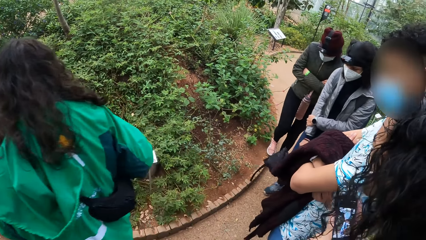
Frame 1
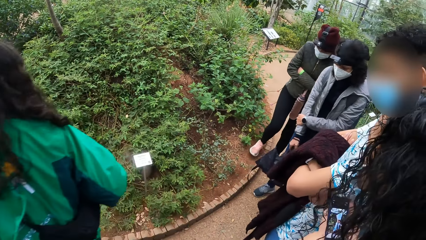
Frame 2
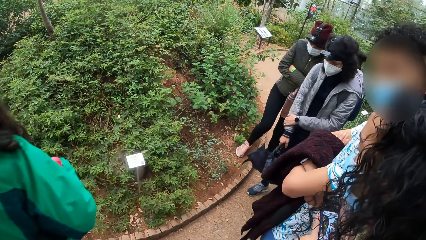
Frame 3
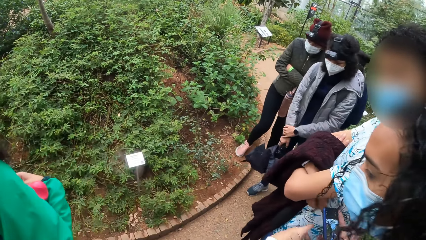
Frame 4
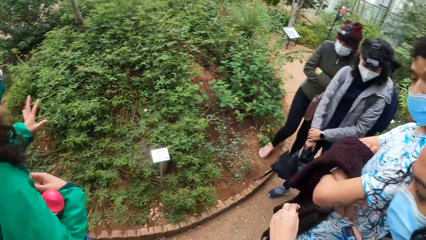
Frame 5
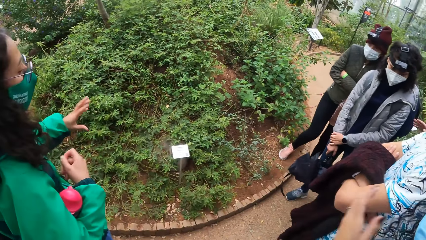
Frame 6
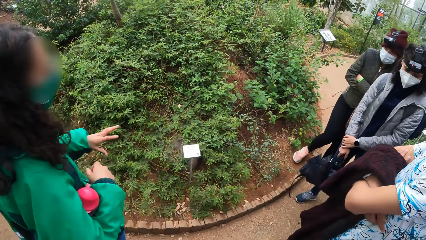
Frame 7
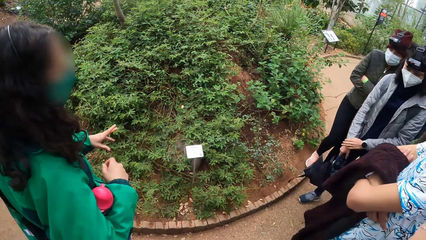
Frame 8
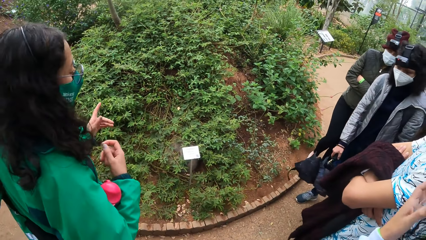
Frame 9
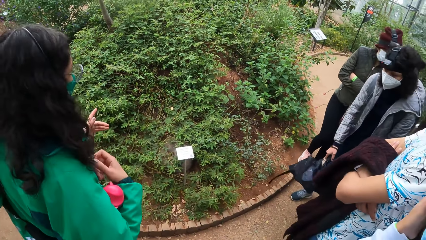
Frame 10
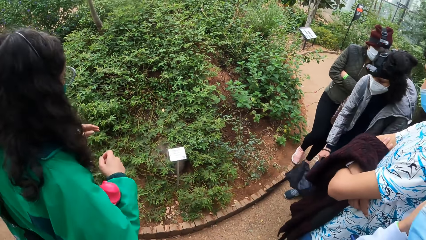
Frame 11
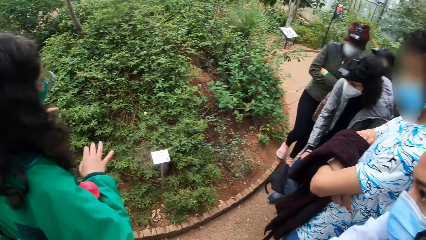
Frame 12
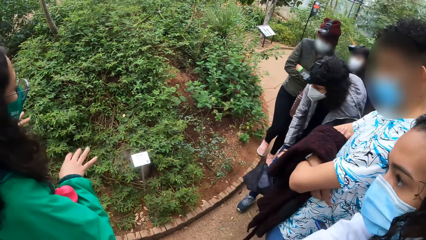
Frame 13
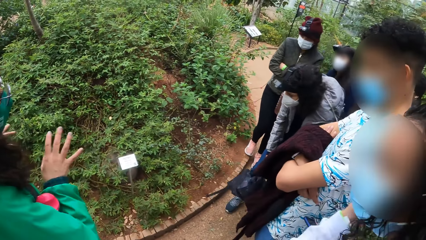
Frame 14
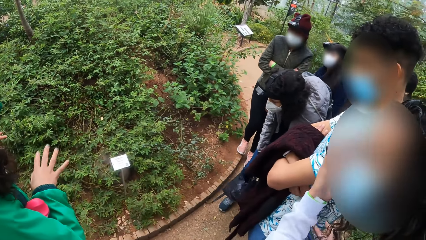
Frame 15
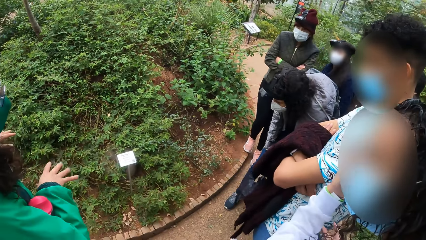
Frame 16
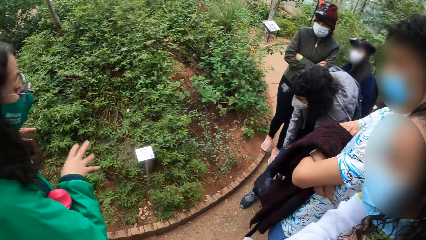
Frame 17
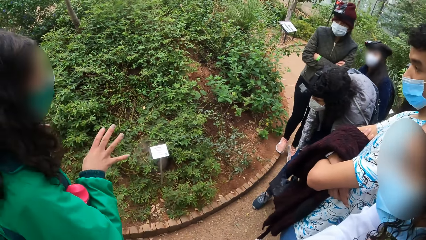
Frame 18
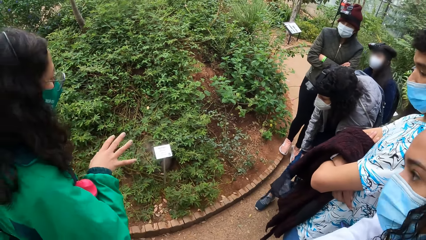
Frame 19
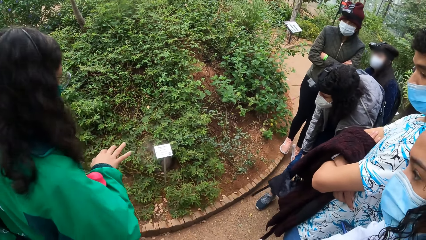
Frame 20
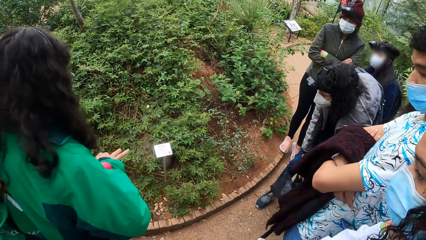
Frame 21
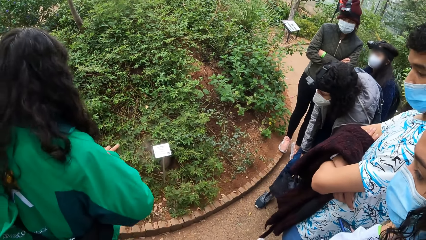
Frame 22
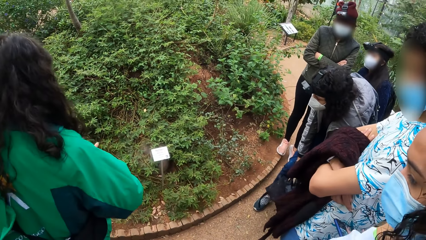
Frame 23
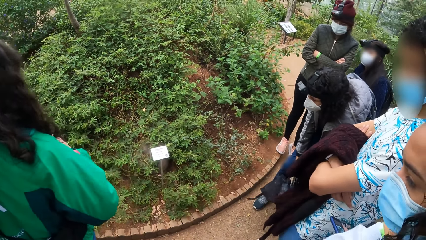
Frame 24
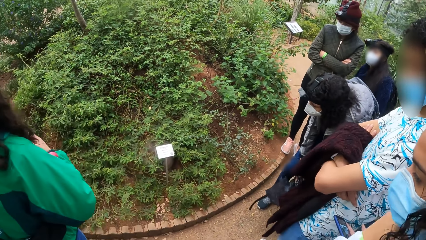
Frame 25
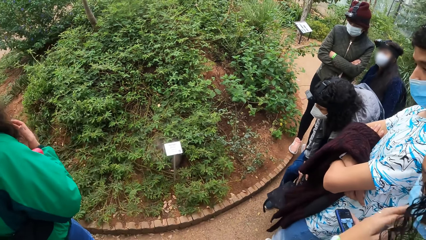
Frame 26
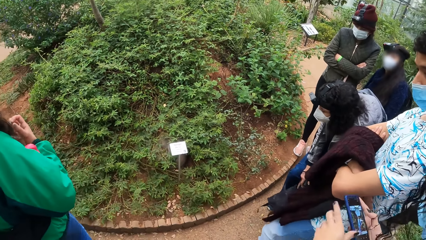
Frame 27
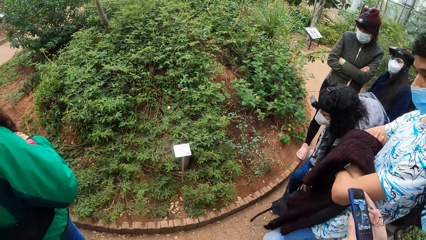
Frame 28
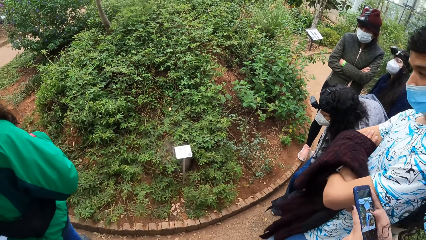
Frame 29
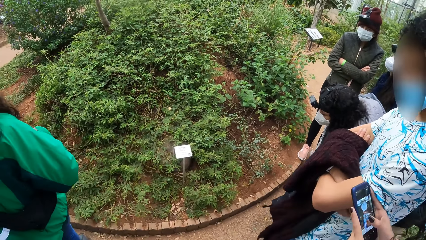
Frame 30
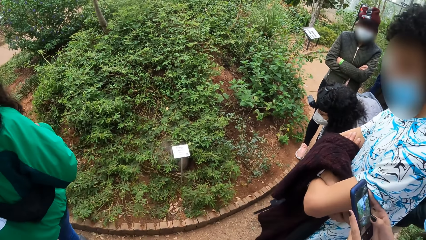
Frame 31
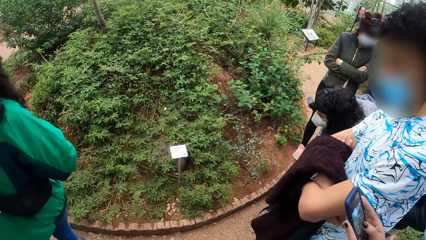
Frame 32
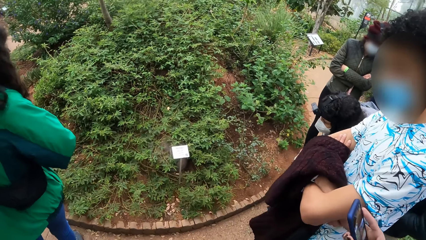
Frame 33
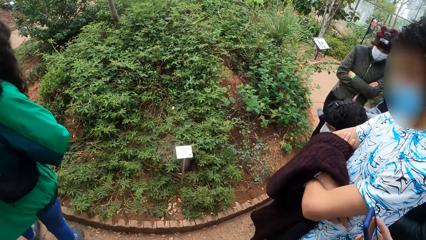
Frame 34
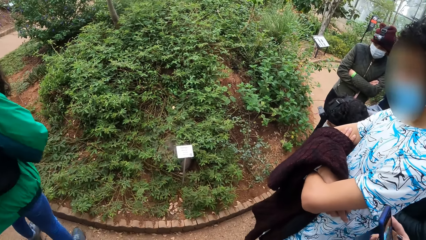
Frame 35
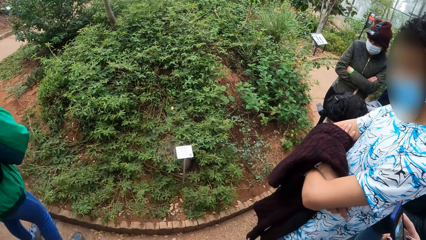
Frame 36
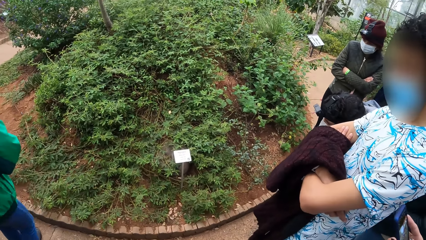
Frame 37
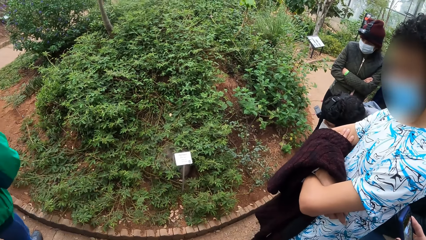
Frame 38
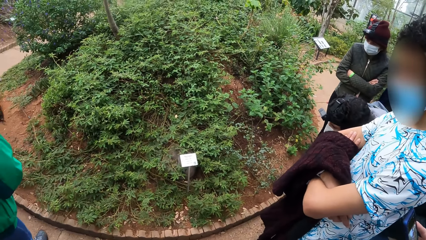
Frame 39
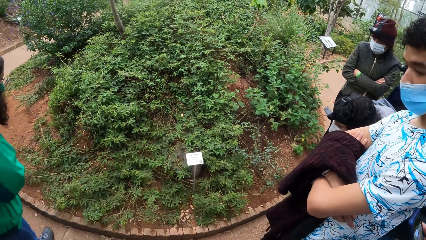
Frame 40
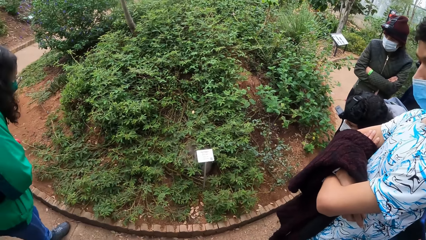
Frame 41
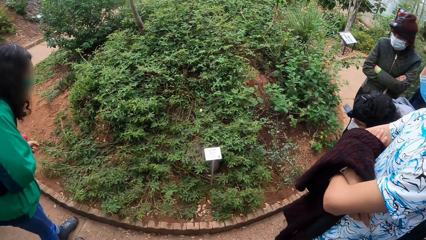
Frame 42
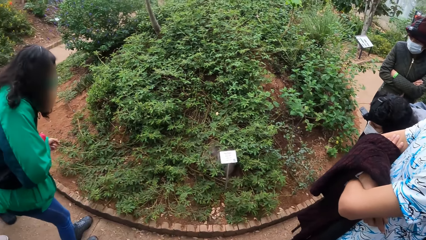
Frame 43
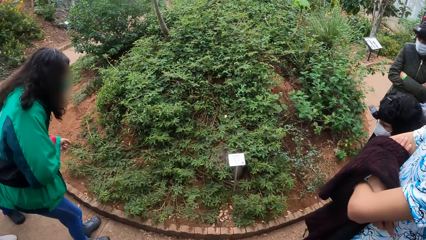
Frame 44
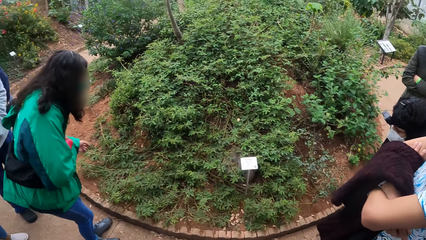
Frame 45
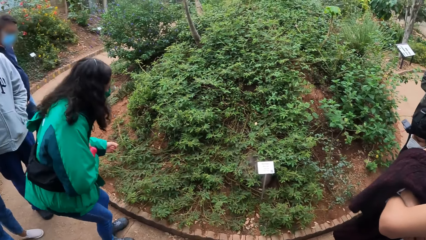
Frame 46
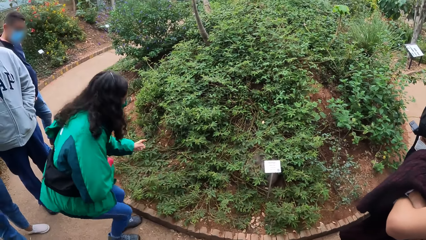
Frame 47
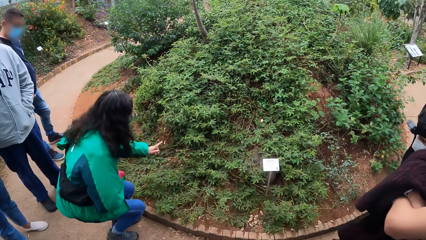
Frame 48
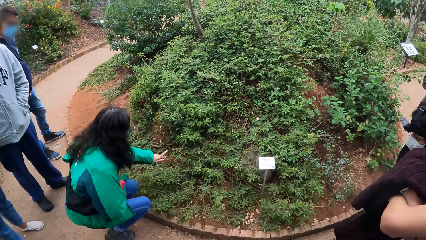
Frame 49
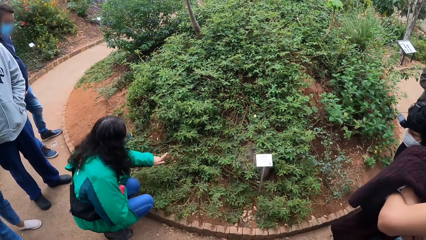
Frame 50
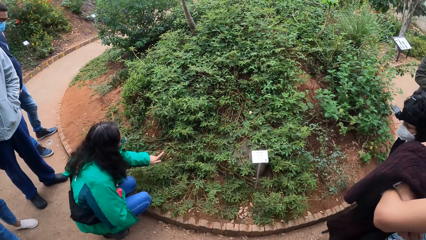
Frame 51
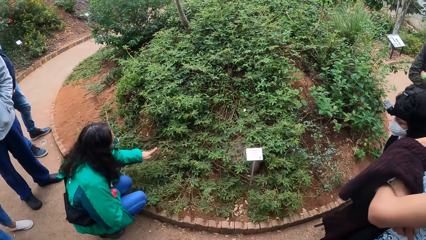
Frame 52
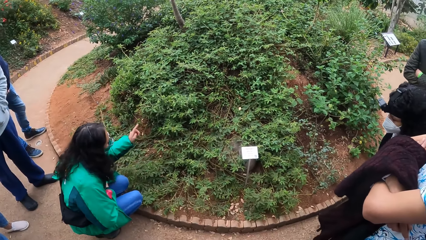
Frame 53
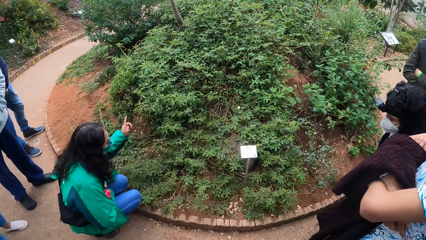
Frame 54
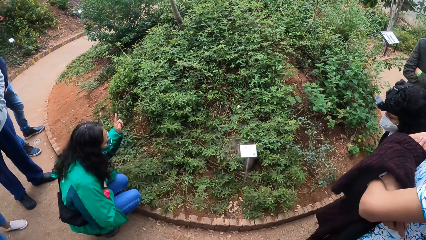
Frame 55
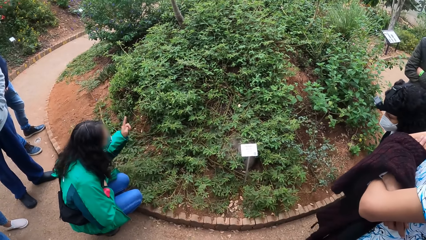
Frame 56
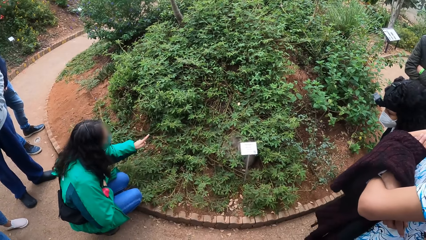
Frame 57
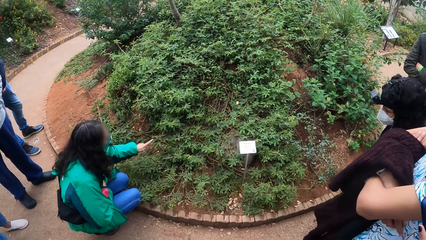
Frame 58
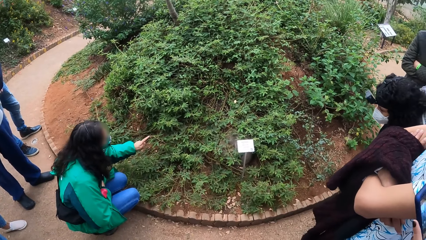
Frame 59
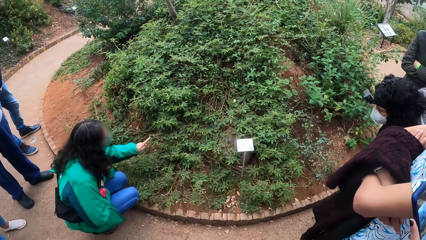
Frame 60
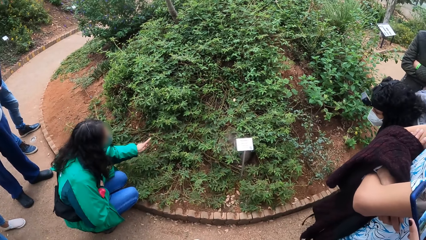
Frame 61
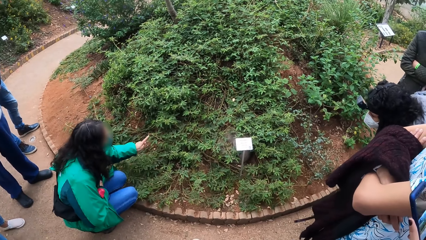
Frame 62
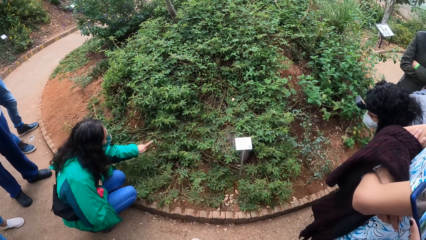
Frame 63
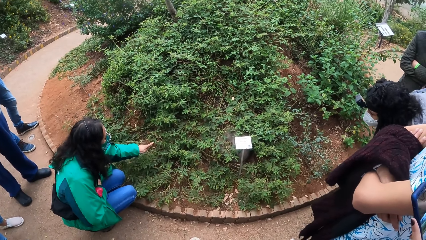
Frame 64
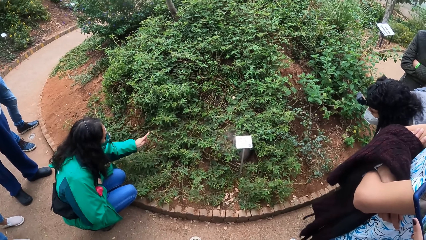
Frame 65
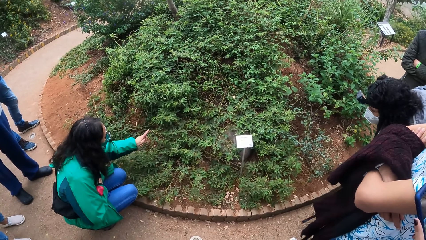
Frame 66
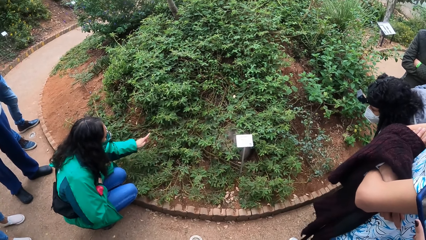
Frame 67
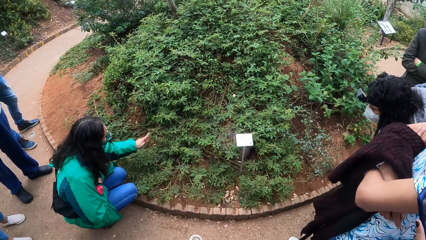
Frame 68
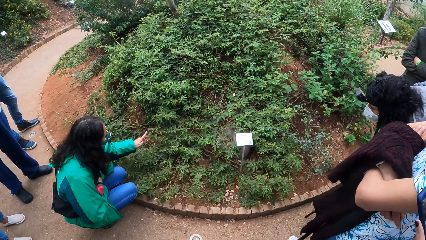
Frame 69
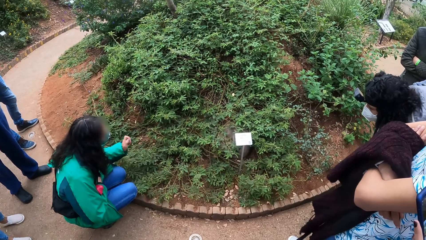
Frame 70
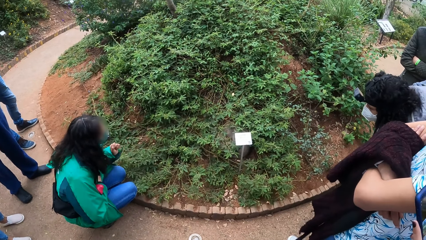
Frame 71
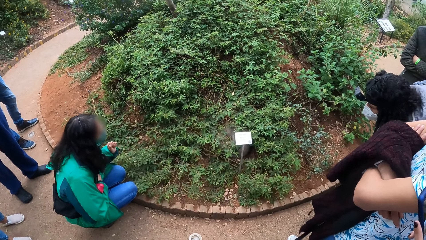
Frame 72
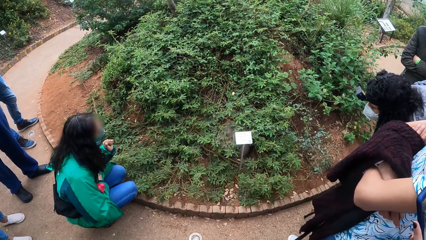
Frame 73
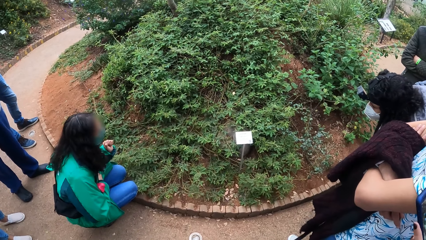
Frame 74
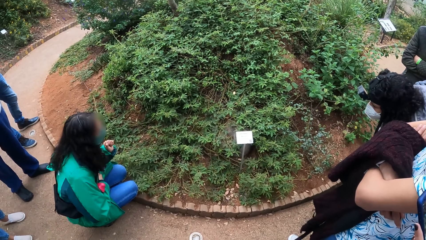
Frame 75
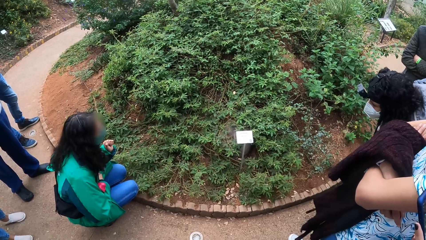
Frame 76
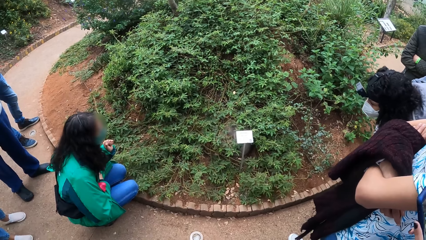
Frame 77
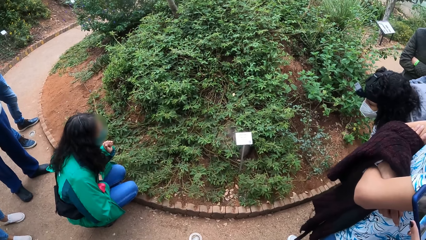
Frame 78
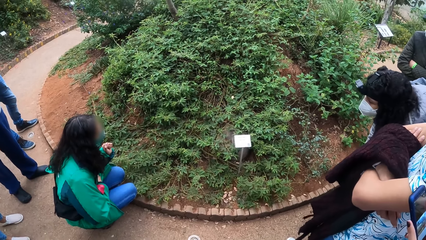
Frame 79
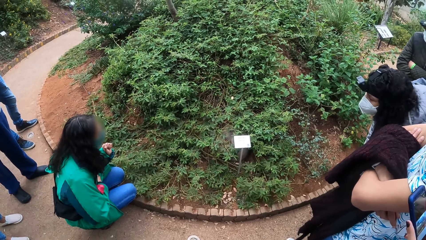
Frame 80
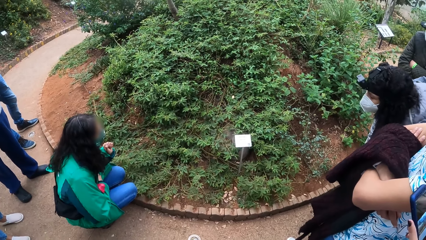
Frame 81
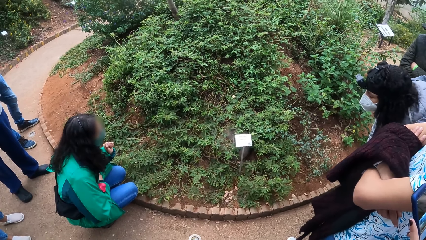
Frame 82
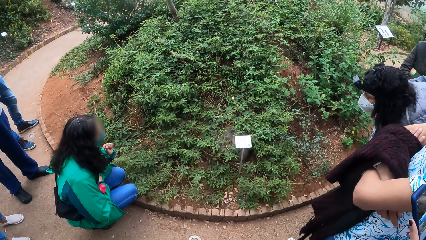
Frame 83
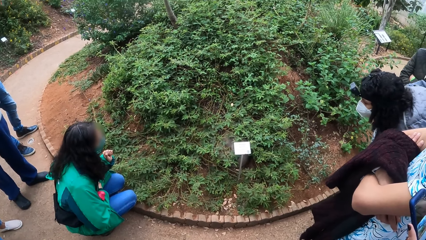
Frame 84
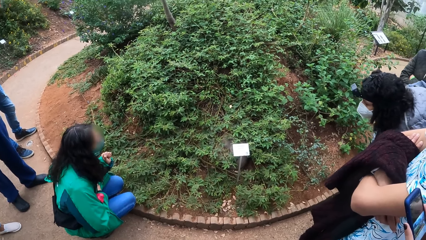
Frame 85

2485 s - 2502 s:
A woman makes hand gestures with both hands. Another woman strokes her hair with her left hand. A person moves around. The other woman operates the phone with both hands. The first woman bends. She points her left index finger at some weeds. The person squats down. Another person points at green plants.
